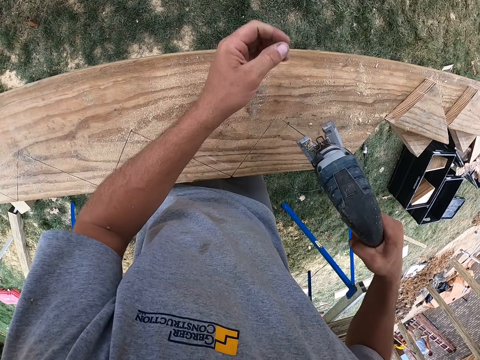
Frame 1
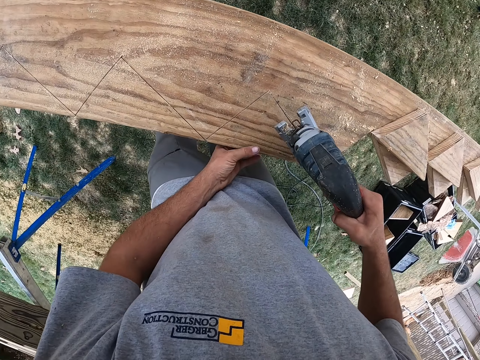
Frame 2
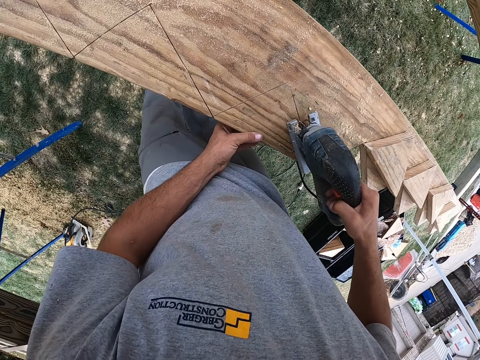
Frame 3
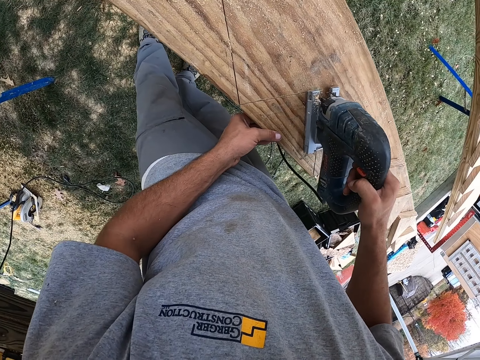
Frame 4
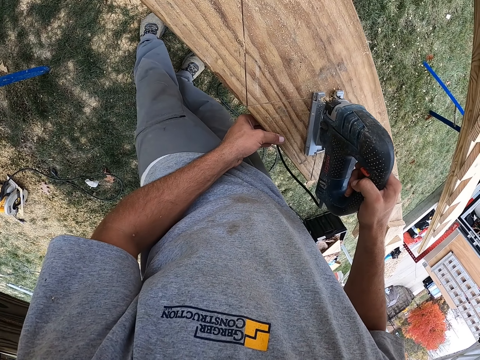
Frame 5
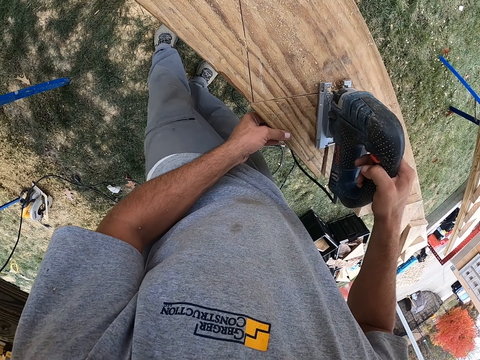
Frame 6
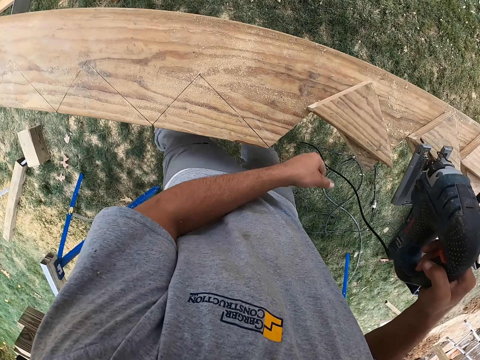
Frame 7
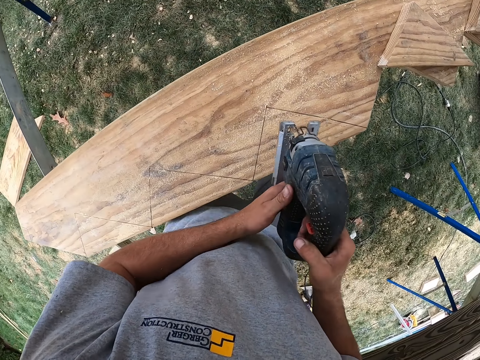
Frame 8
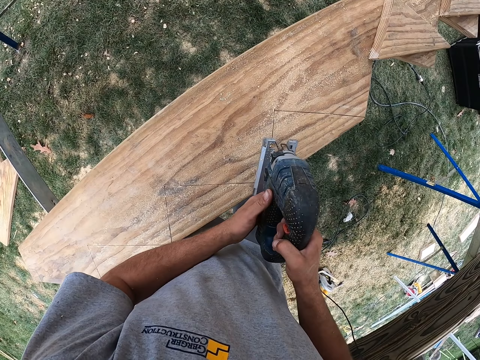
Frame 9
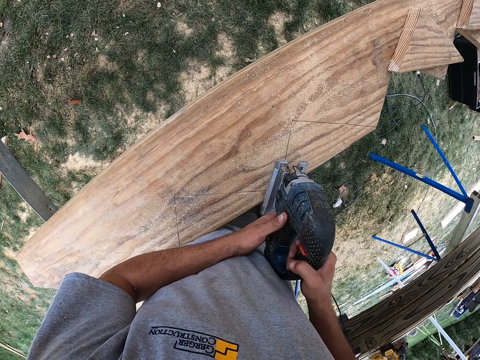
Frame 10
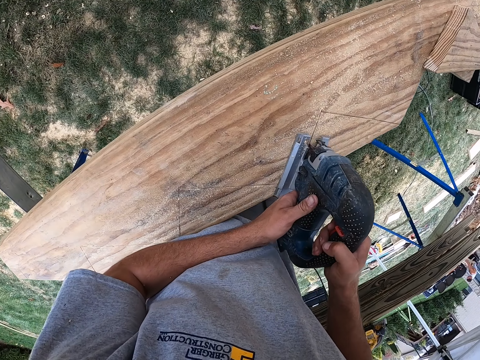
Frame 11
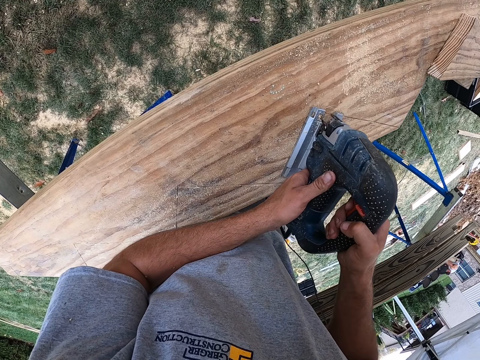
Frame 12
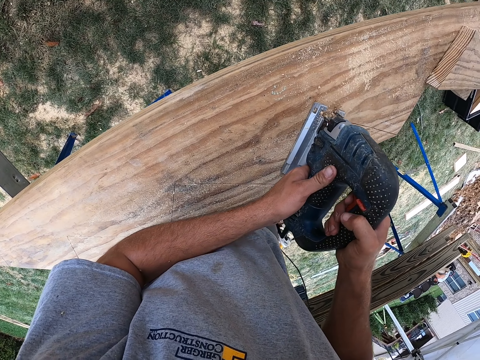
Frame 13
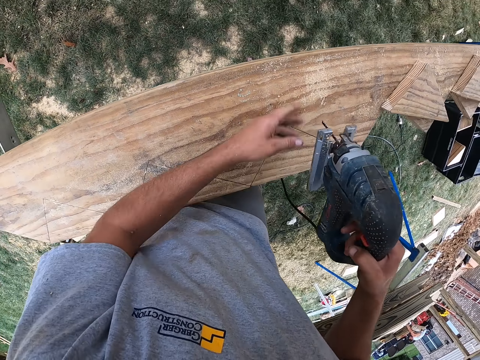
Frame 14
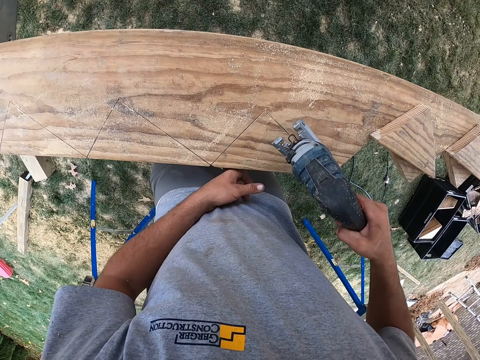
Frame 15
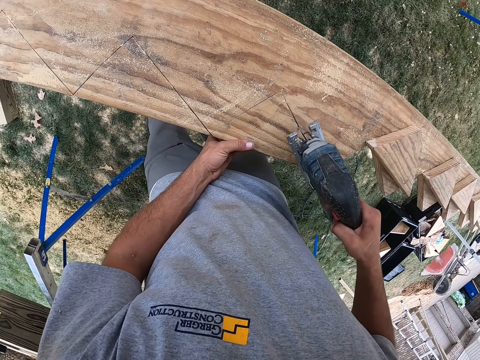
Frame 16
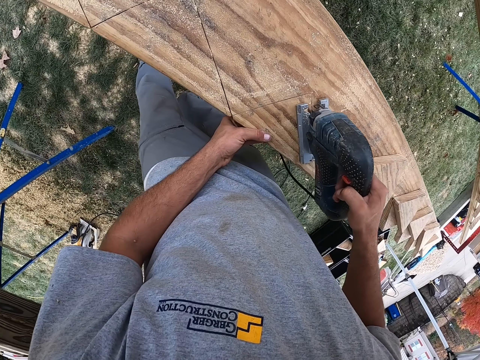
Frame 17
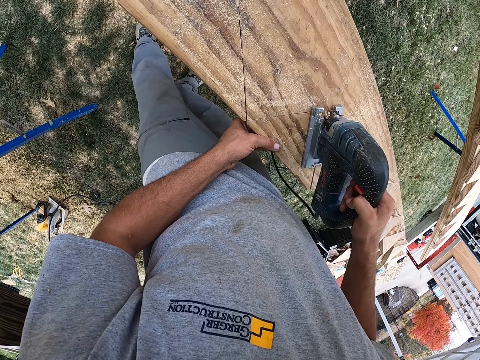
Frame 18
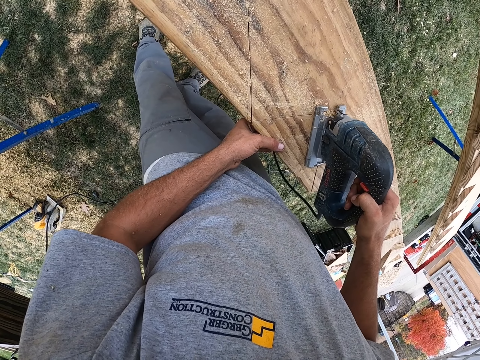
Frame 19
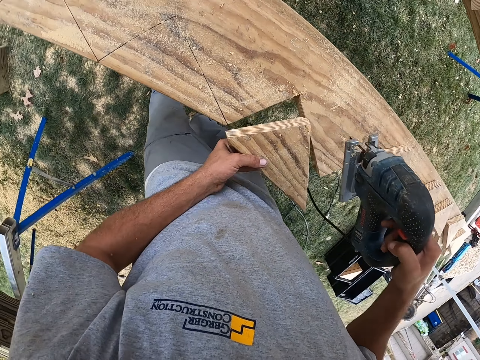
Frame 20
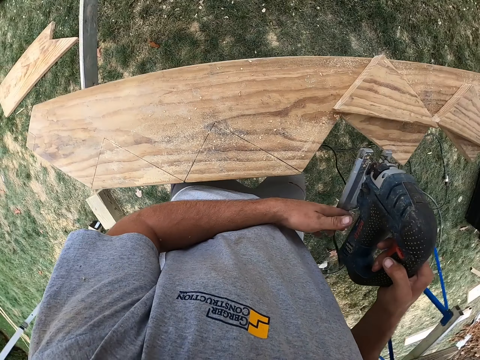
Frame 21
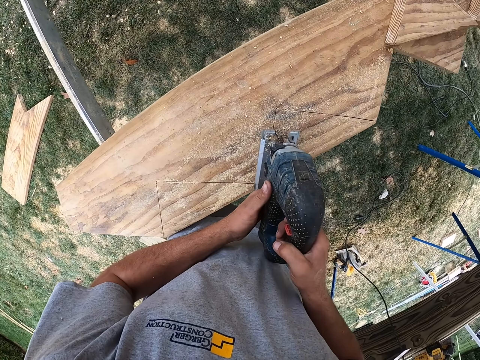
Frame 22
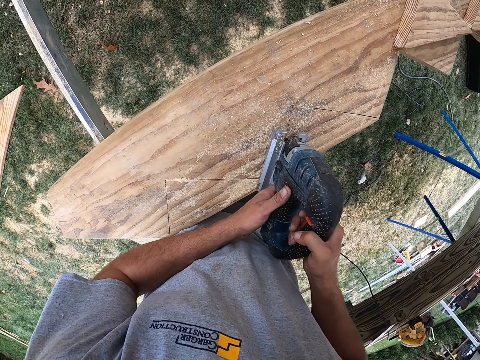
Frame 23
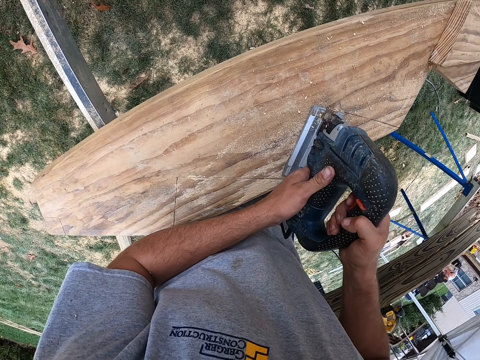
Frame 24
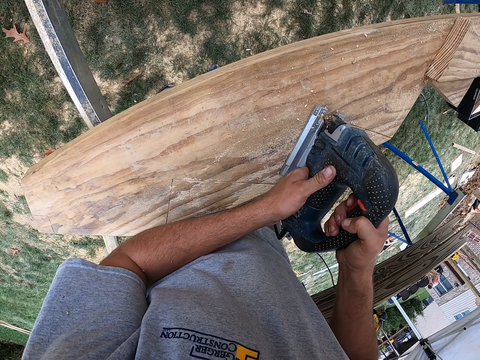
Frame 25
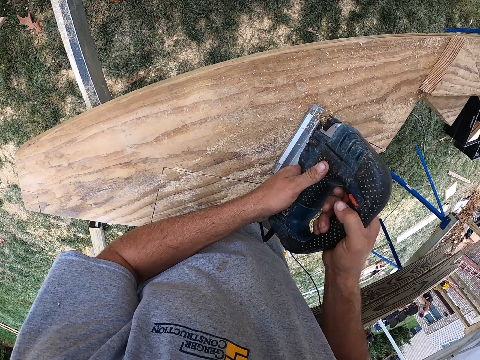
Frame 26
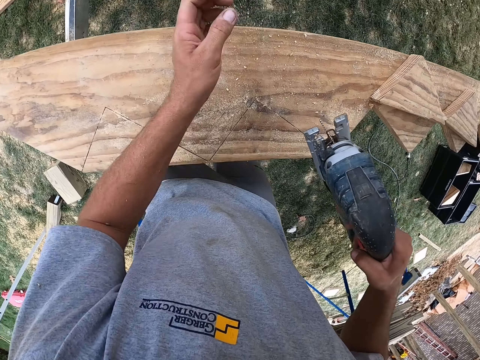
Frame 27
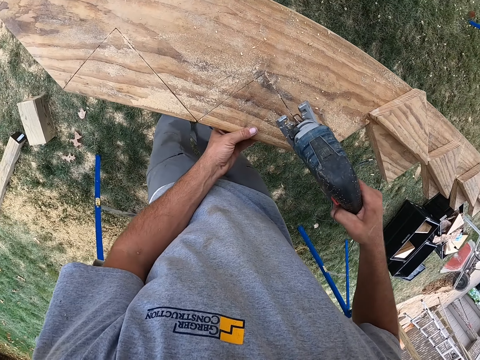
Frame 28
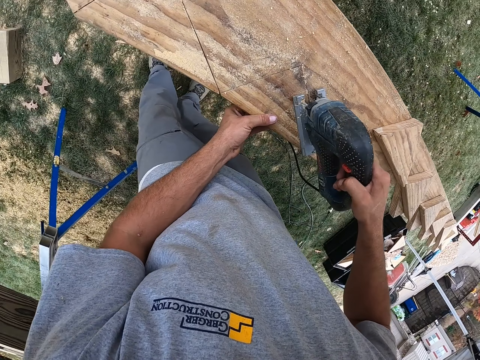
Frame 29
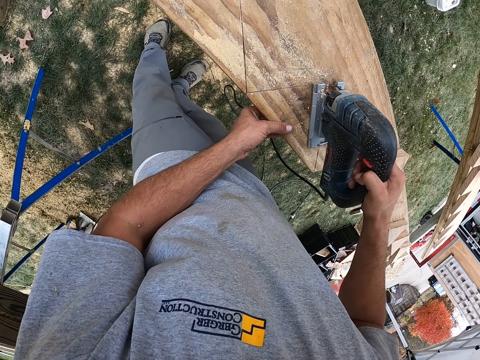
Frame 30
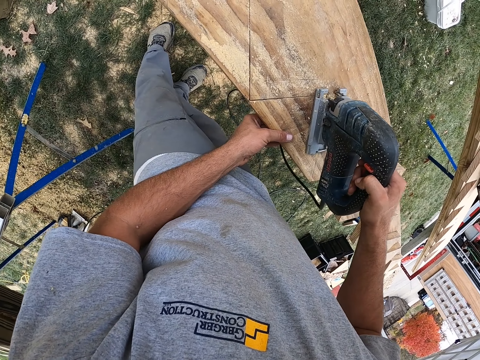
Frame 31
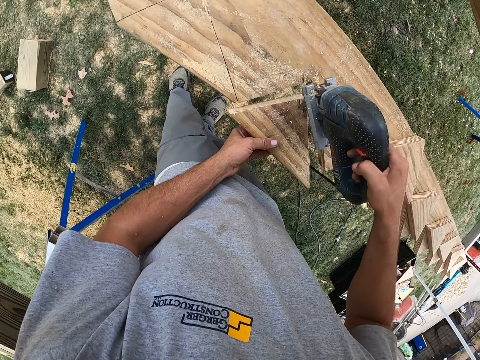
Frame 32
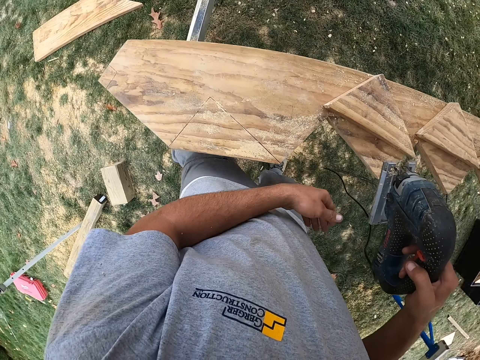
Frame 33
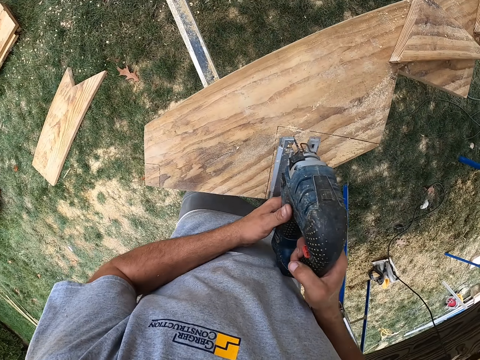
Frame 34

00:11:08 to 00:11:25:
The camera wearer moves his left hand over the wood. He cuts the wood with the power saw. He holds the wood with his left hand. He holds the power saw with both hands. He cuts the wood with the power saw. He wipes the wood with his left hand. He holds the wood with his left hand. He cuts the wood with the power saw. He carries the piece of wood with his left hand. He cuts the wood with the power saw. He moves his left hand over the wood. He wipes the wood with his left hand. He holds the wood with his left hand. He moves his left hand over the wood. He holds the wood with his left hand.

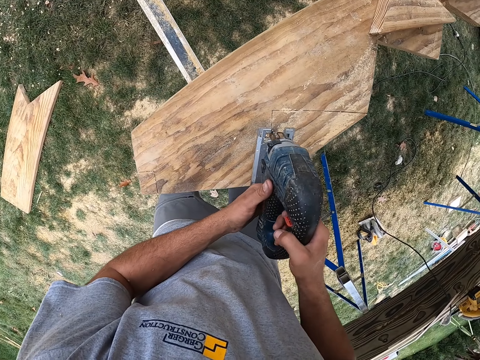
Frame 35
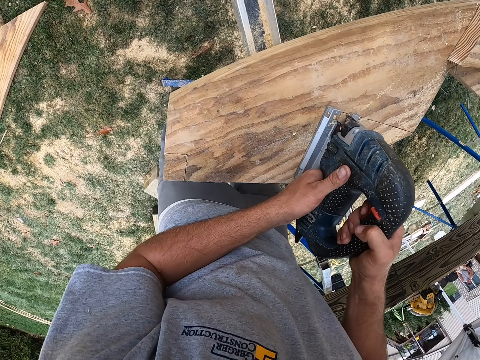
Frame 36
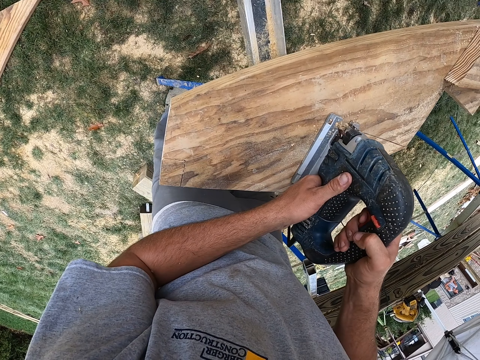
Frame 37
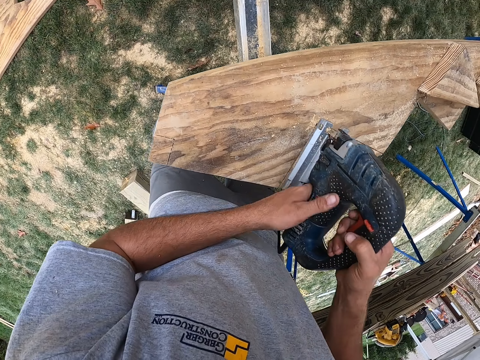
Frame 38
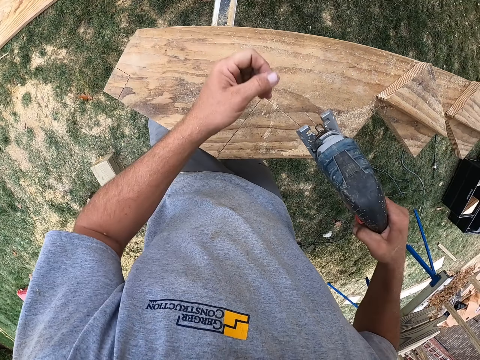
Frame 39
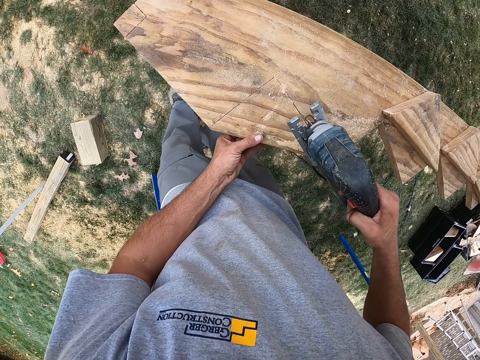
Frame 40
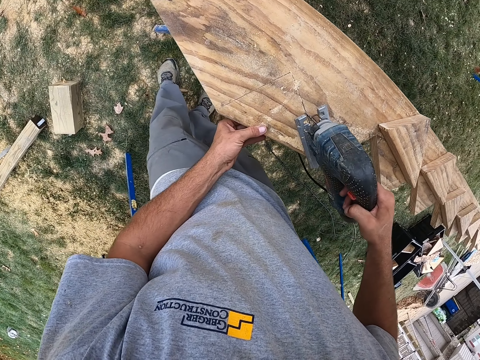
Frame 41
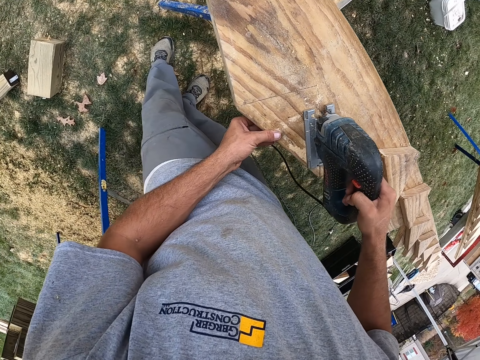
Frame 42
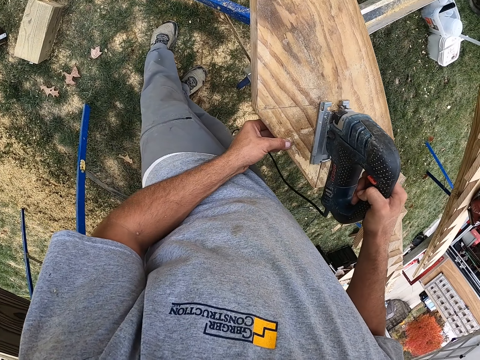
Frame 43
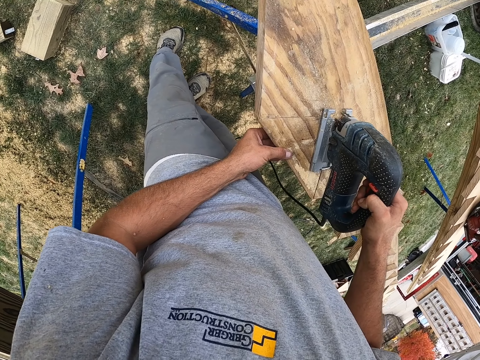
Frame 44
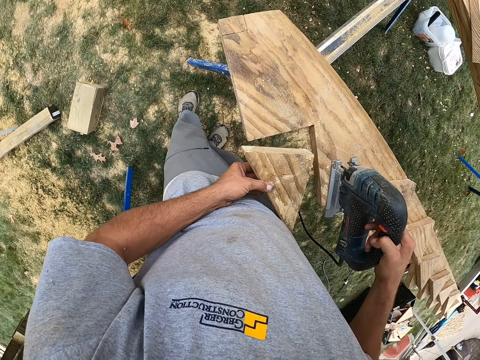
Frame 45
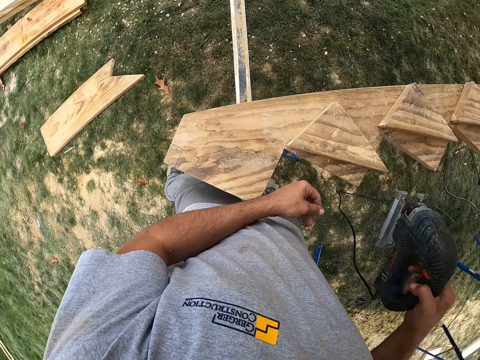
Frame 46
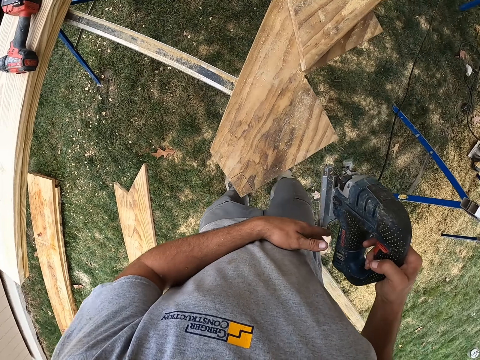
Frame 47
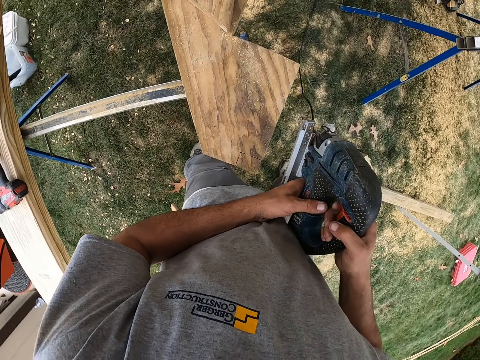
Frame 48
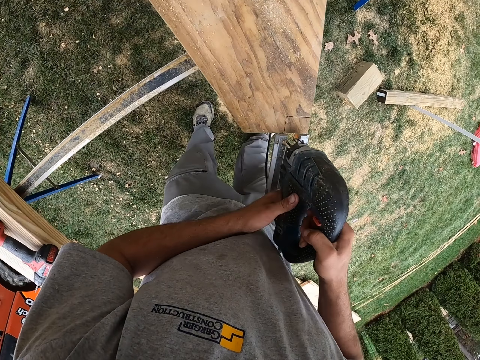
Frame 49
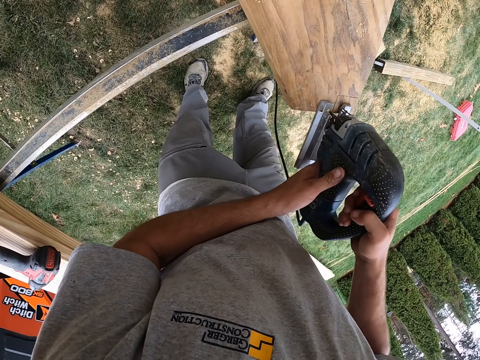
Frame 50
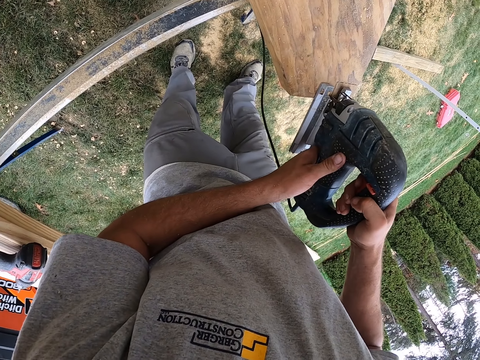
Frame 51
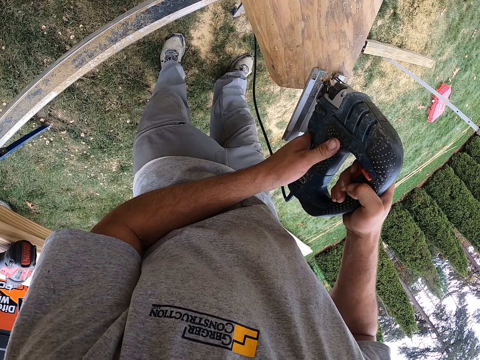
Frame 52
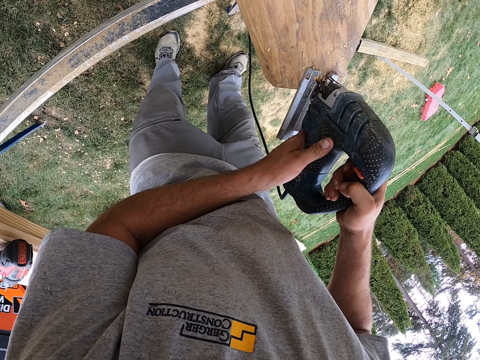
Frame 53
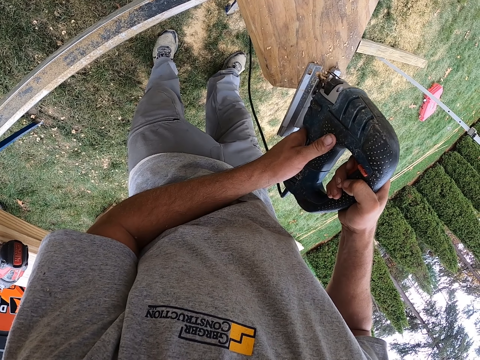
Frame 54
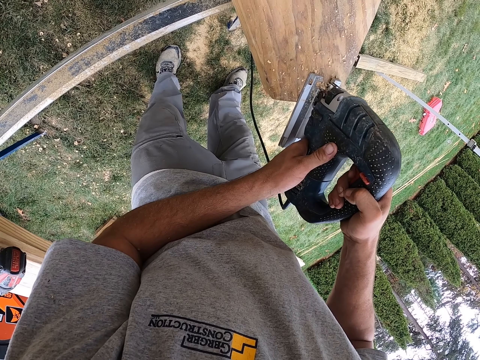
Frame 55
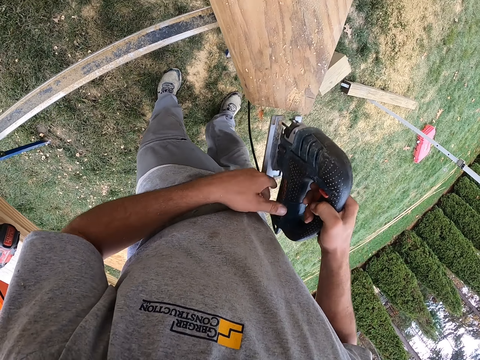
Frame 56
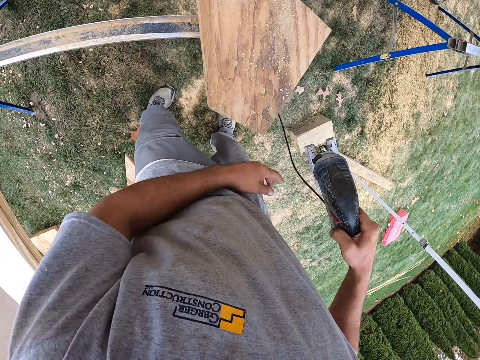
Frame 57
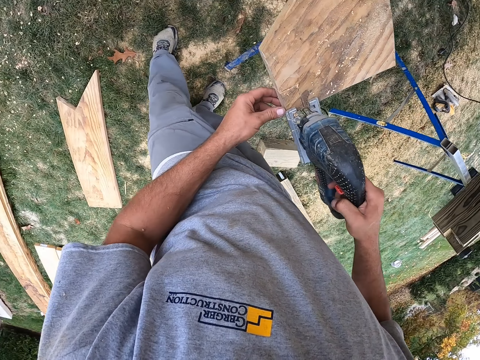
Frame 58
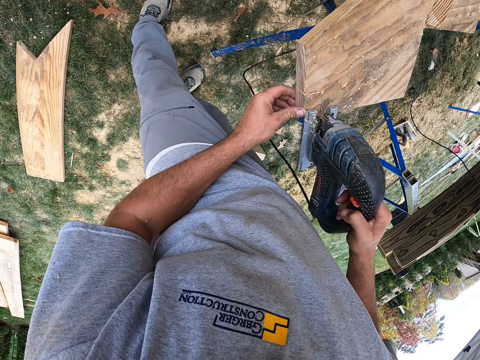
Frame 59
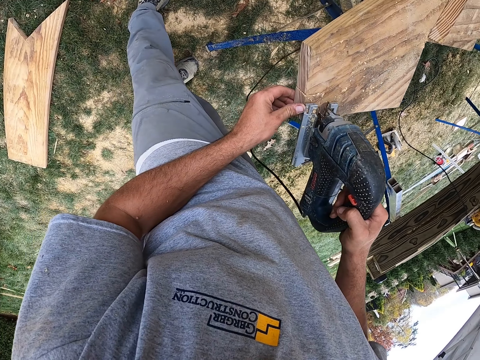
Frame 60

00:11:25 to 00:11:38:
The camera wearer cuts the wood with the power saw. He moves his left hand over the wood. He cuts the wood with the power saw. He cuts it again. He holds the power saw with the right hand. He holds the power saw with both hands. He cuts the wood with the power saw. He holds the power saw with both hands. He wipes the dust with his left hand. He holds the wood with his left hand.
